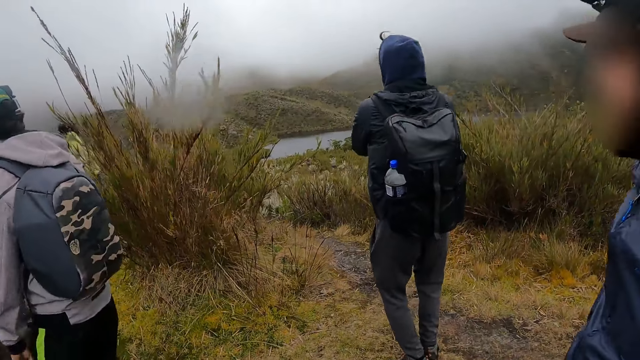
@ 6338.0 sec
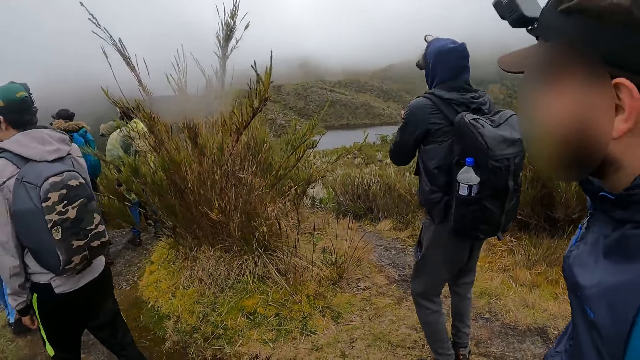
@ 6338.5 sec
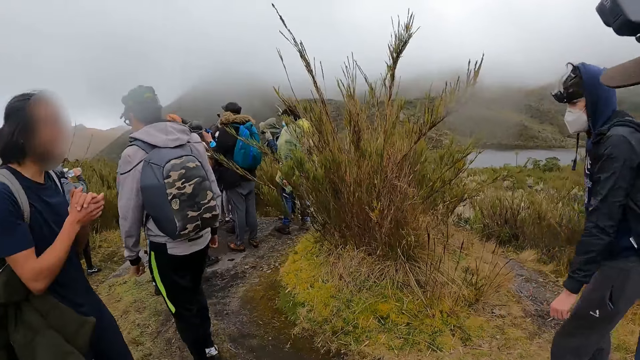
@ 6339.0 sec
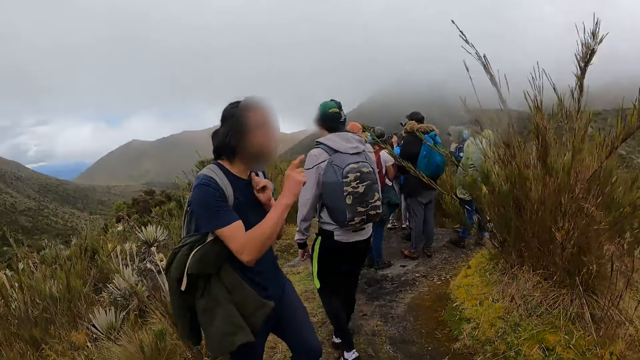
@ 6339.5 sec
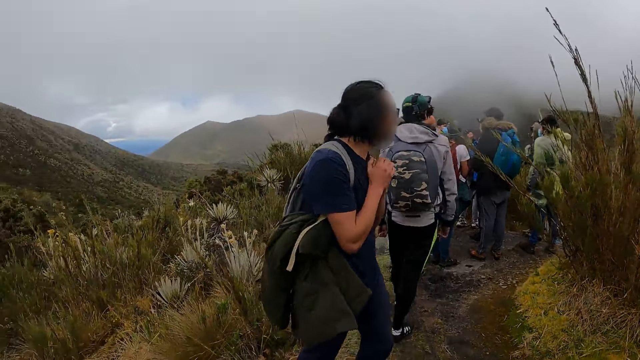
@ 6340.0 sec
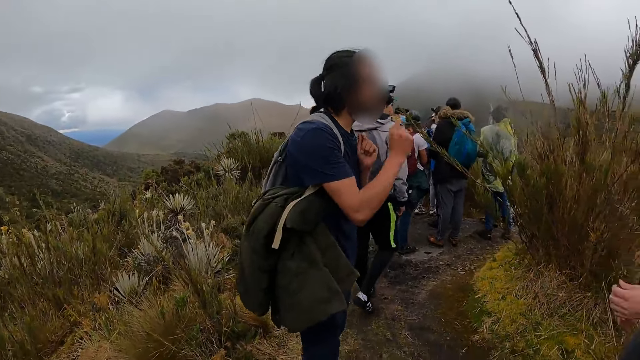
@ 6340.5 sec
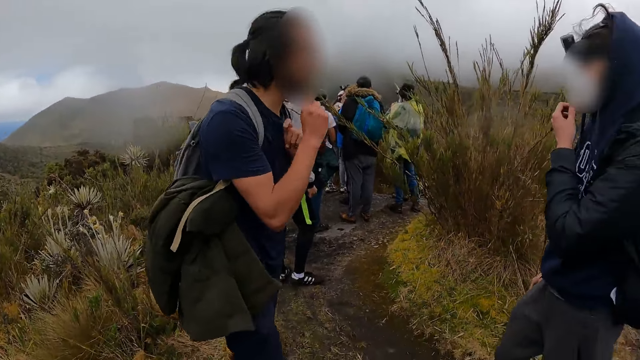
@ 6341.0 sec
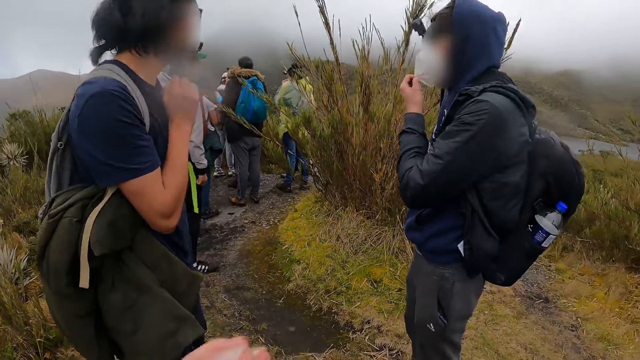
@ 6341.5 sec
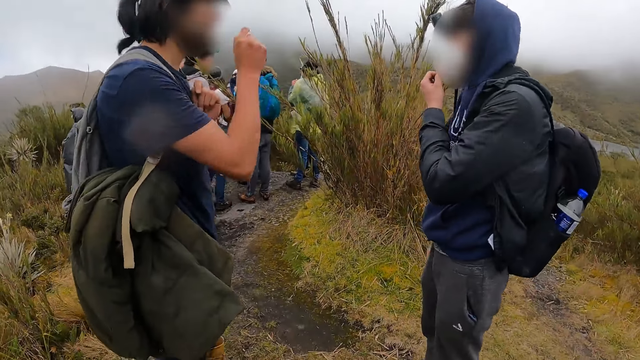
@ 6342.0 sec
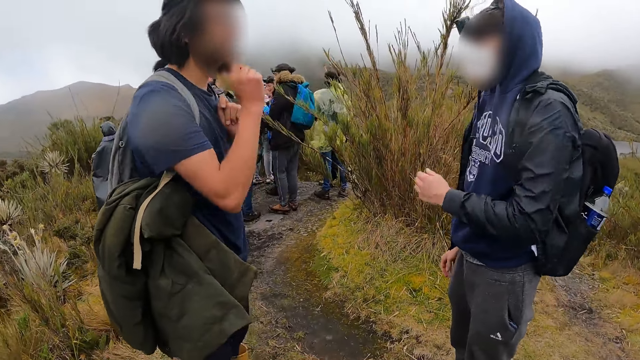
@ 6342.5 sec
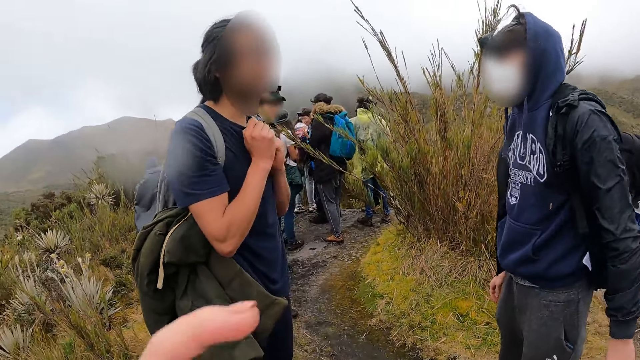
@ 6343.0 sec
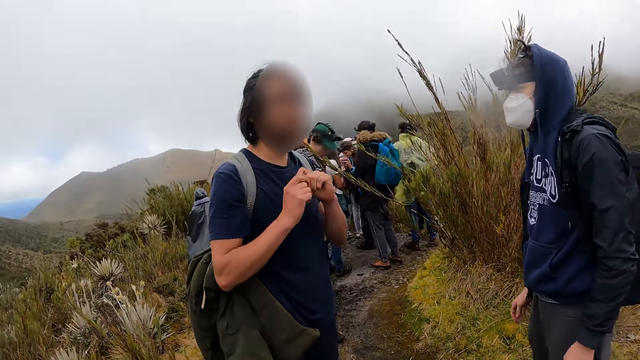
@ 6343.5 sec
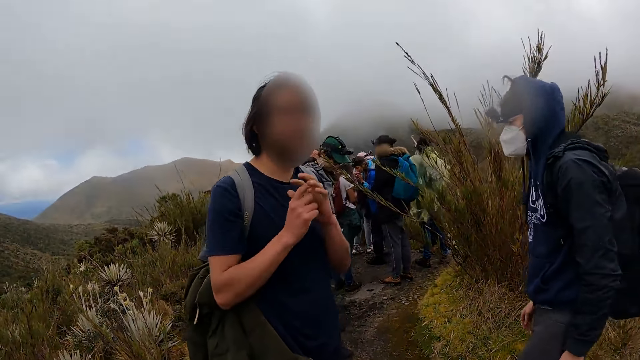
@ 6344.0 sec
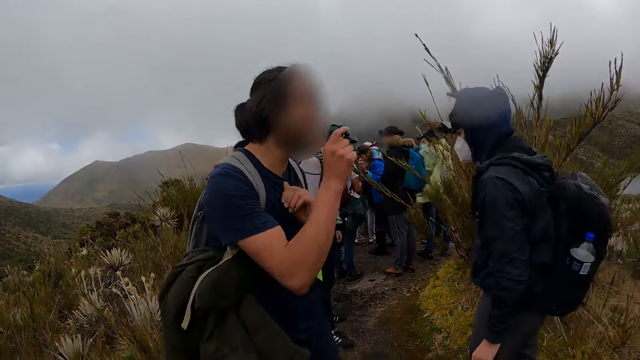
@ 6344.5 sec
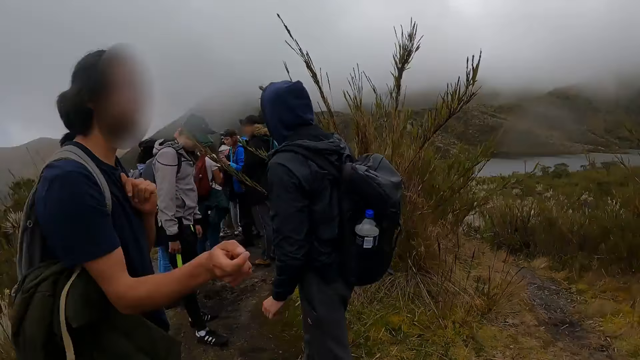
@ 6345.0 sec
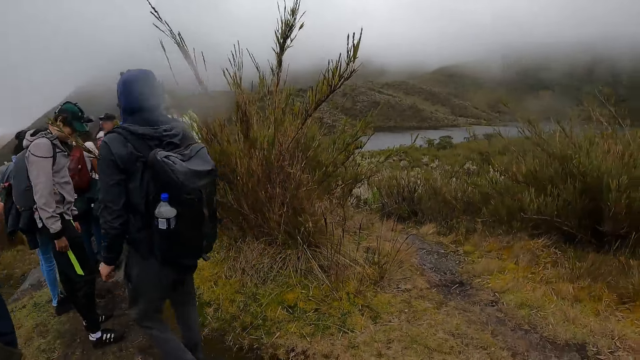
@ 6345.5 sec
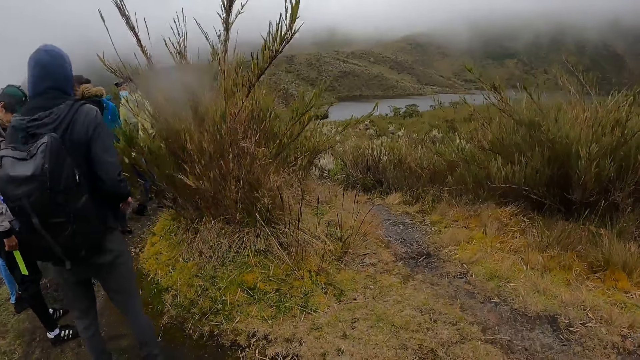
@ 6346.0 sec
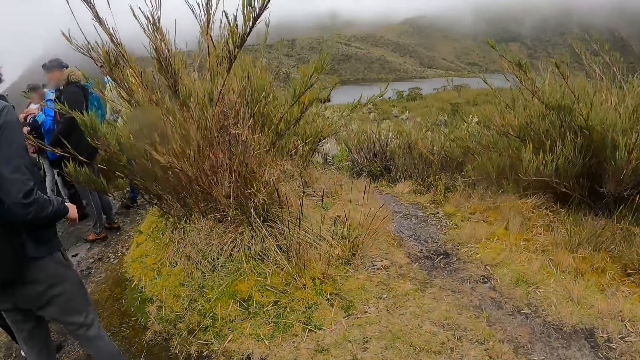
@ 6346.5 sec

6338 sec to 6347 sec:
The man claps his hands together.

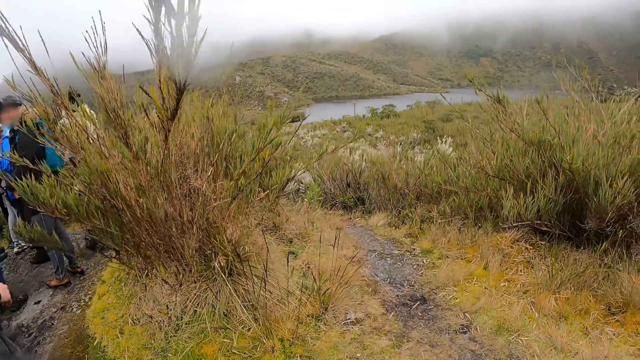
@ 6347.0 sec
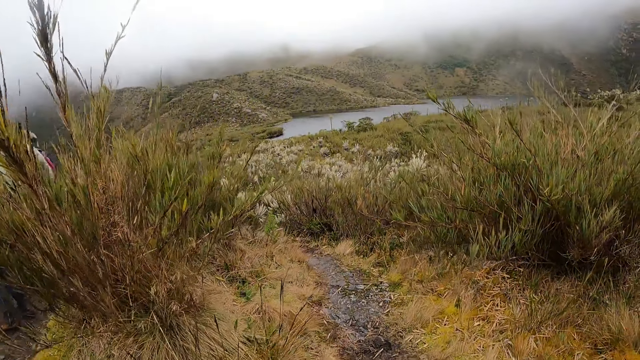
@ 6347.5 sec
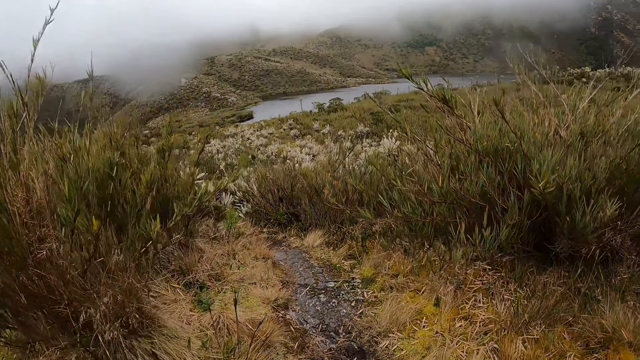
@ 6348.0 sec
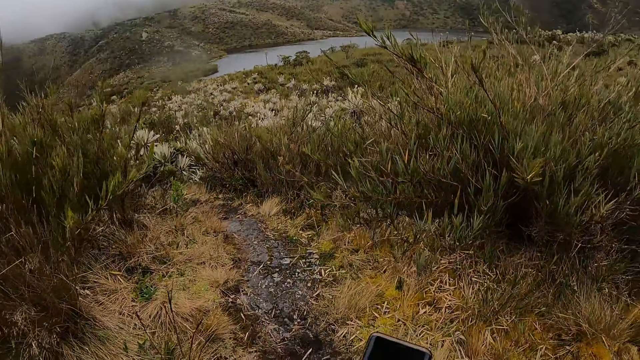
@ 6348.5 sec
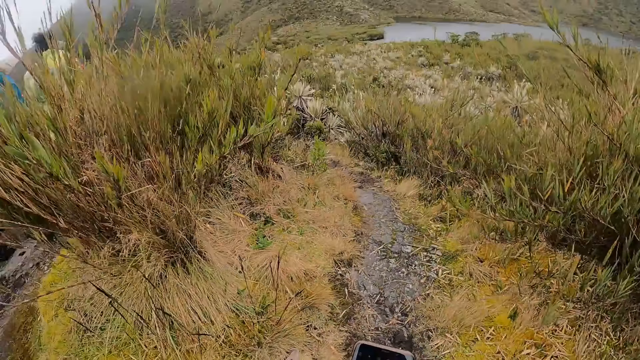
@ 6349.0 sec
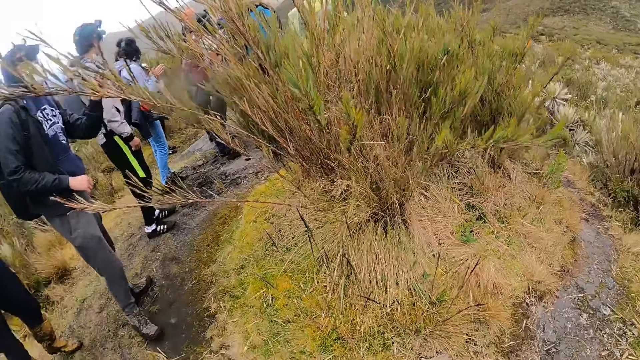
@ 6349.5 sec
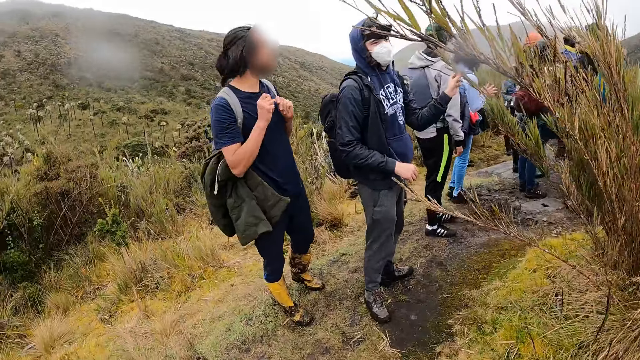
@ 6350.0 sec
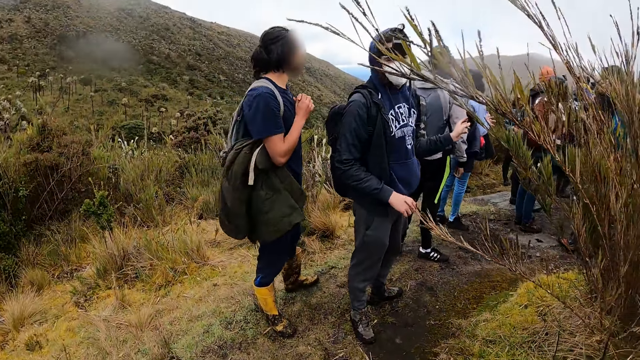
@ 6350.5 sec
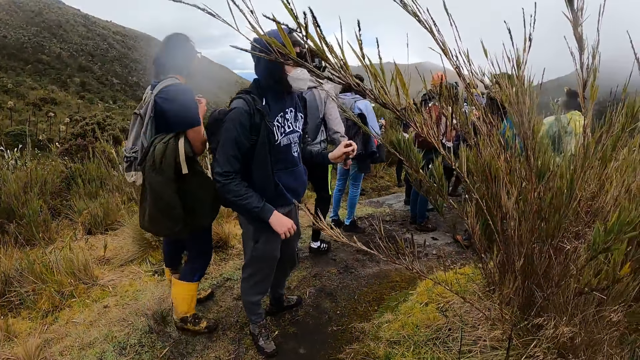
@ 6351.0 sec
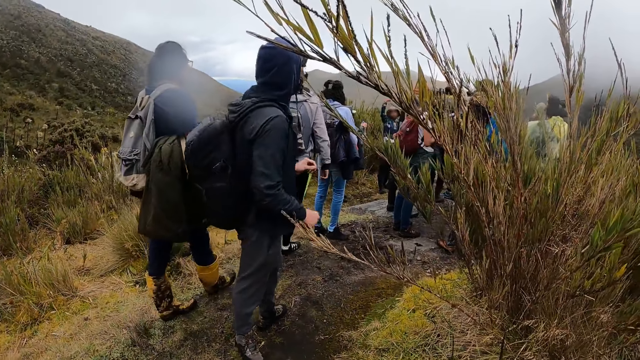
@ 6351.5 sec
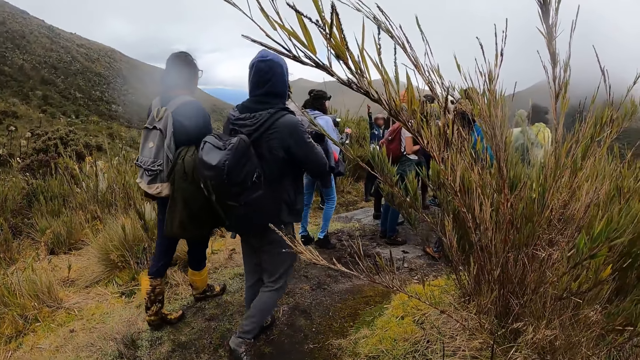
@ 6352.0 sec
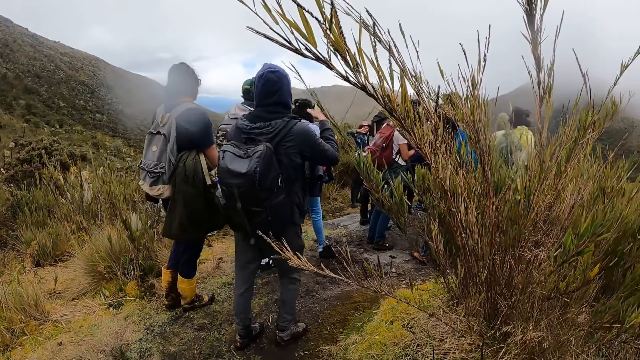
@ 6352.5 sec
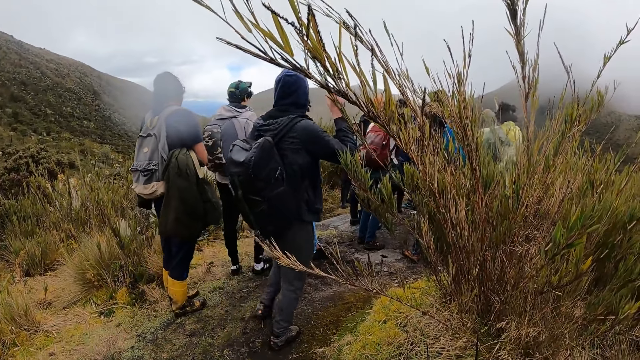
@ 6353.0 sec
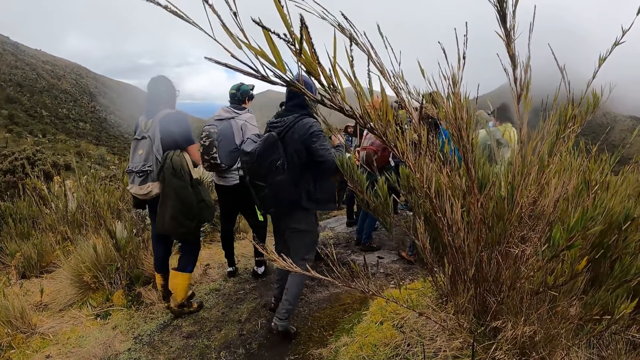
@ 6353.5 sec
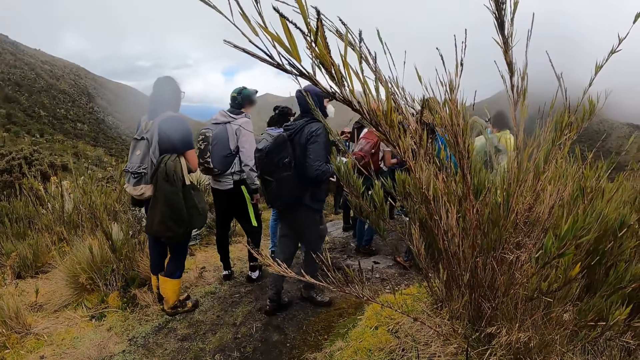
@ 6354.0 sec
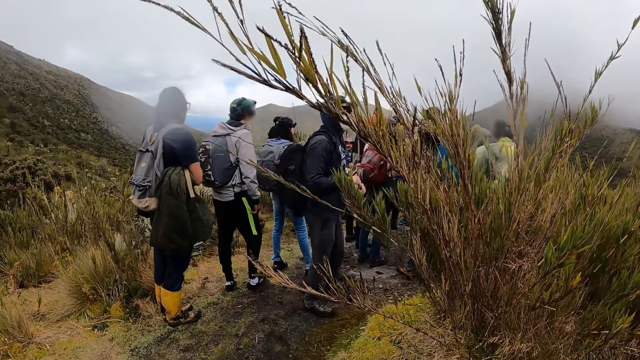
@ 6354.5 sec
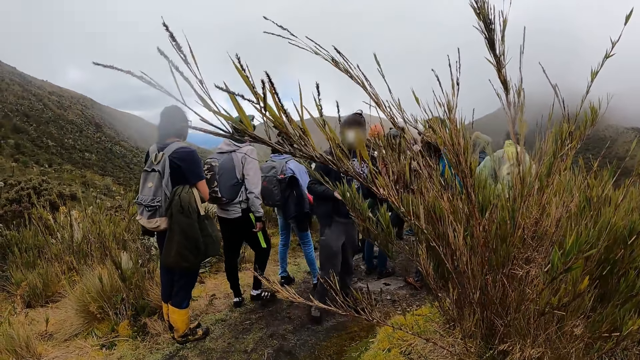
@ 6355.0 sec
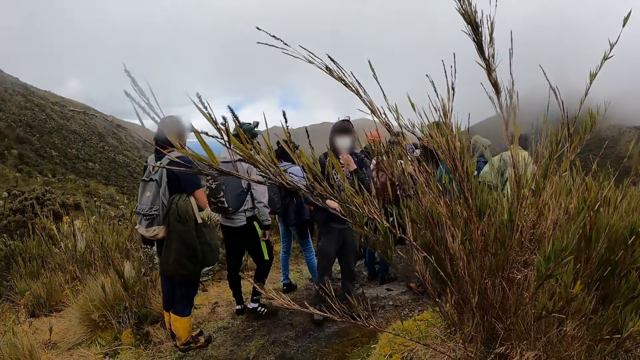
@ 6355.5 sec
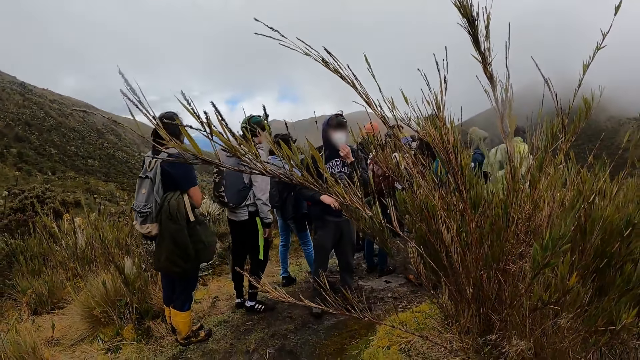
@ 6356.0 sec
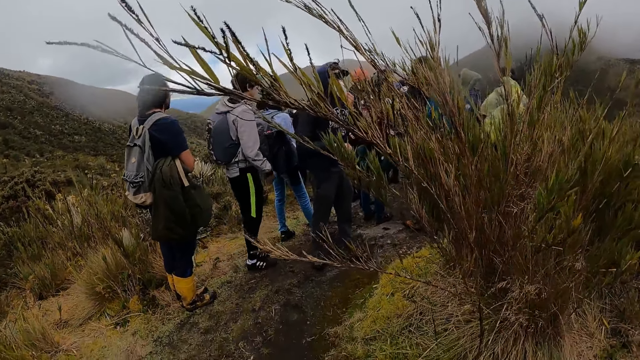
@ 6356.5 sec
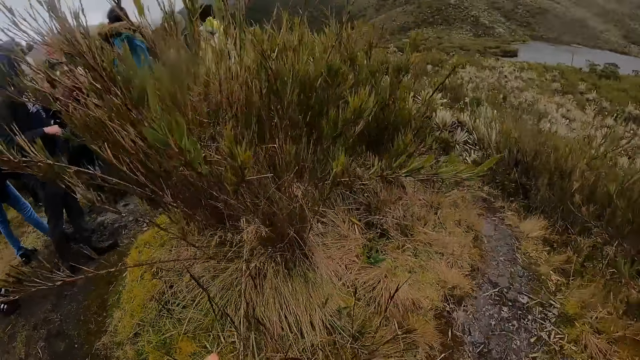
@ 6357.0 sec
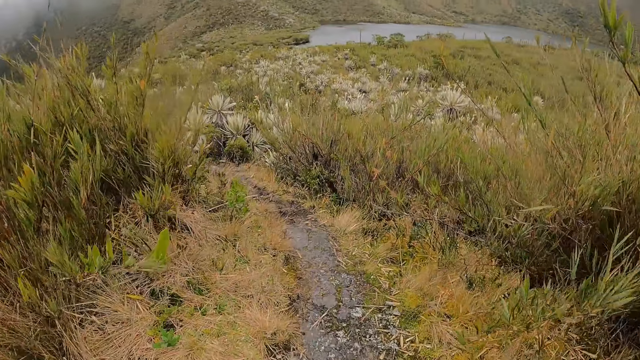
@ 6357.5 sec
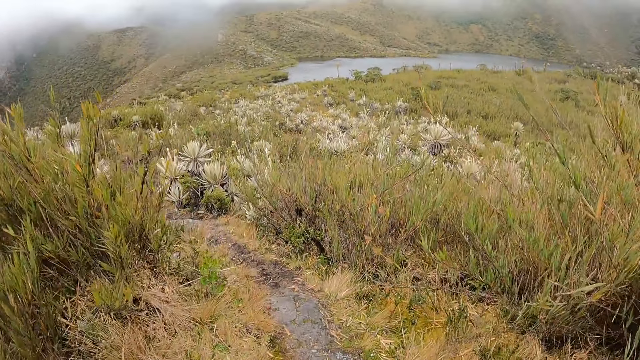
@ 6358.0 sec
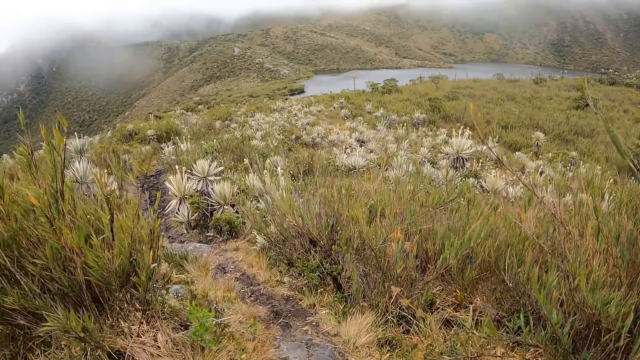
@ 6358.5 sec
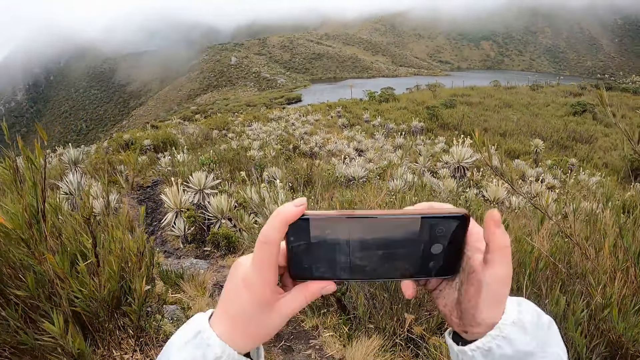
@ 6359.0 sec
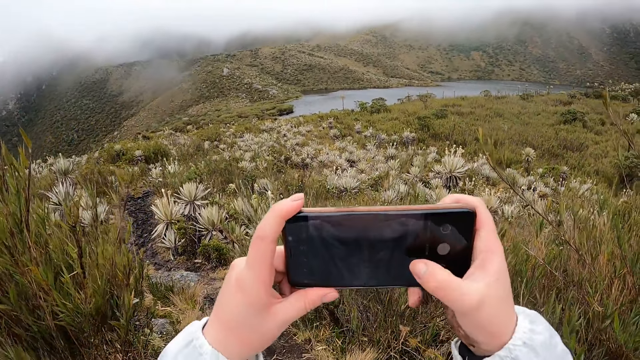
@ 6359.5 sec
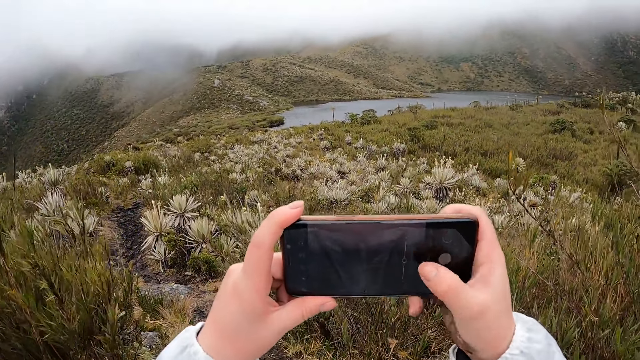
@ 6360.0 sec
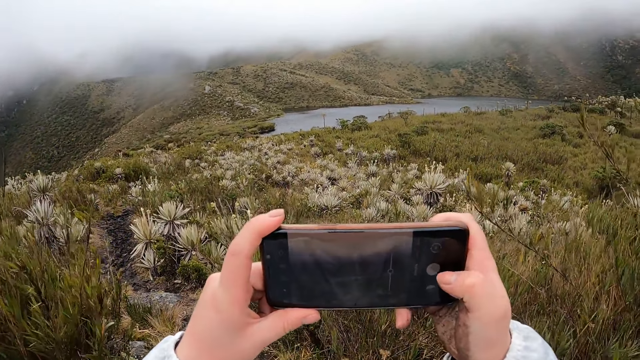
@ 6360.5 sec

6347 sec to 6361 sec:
The camera wearer turns towards a man. Another man pushes the branch of a plant with his right hand. The other man adjusts a nose mask on his face with his left hand. The camera wearer turns away from the first man. He operates a phone in his hands with his right hand.
